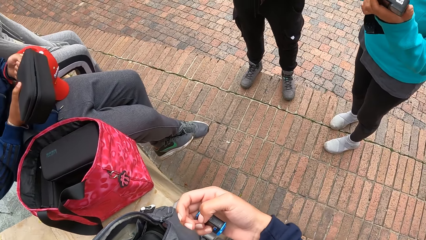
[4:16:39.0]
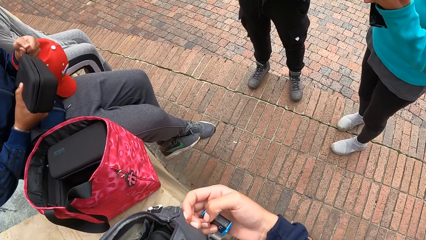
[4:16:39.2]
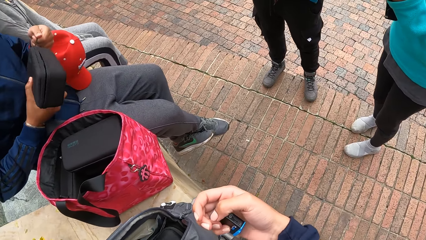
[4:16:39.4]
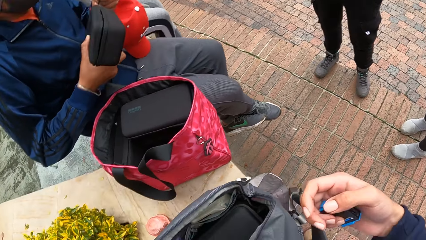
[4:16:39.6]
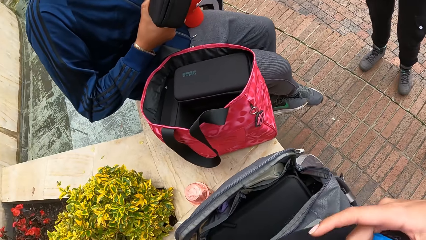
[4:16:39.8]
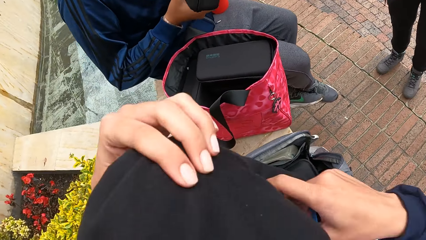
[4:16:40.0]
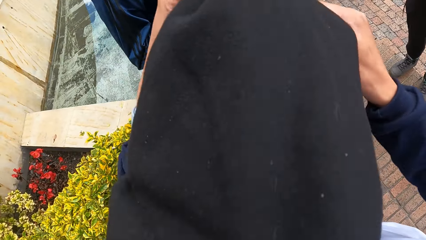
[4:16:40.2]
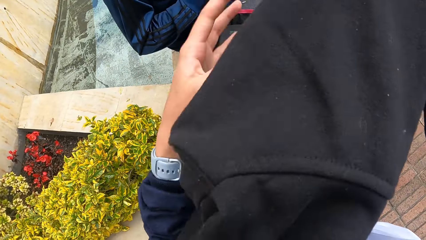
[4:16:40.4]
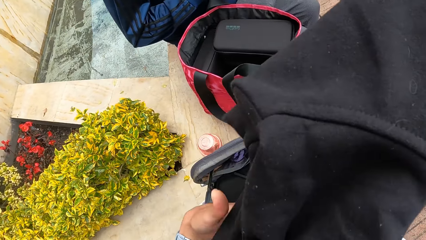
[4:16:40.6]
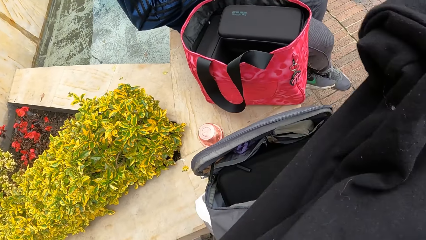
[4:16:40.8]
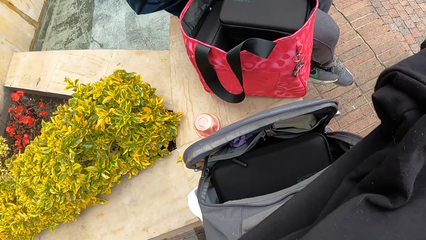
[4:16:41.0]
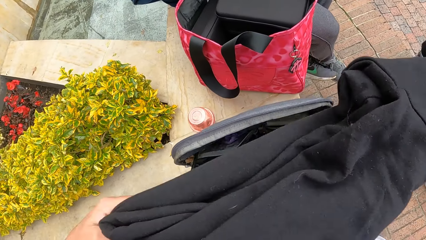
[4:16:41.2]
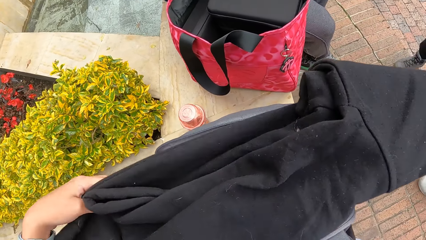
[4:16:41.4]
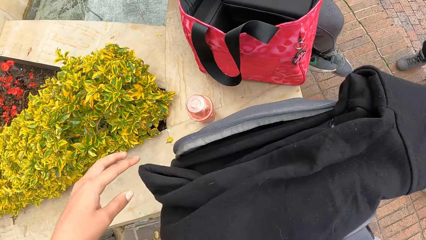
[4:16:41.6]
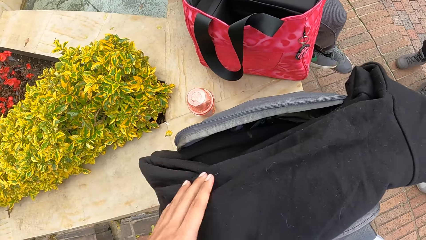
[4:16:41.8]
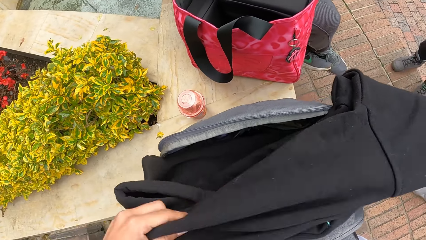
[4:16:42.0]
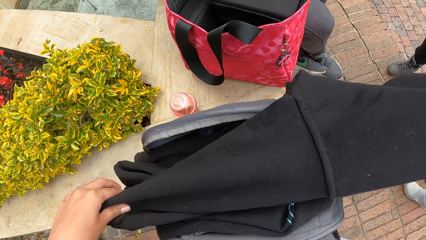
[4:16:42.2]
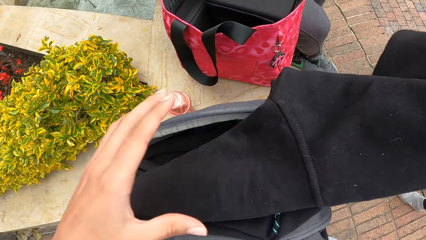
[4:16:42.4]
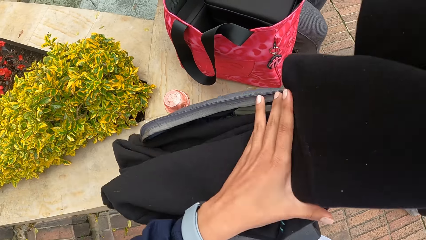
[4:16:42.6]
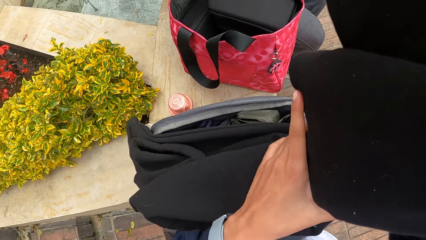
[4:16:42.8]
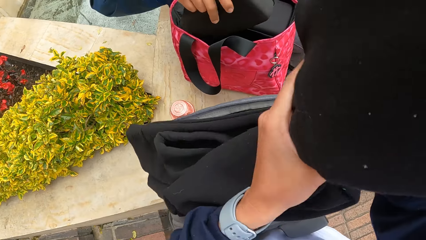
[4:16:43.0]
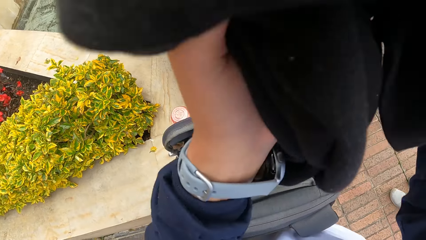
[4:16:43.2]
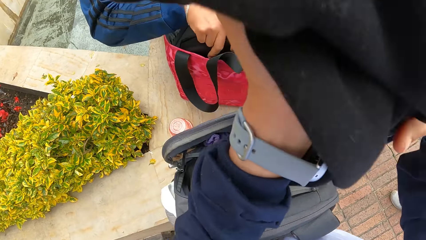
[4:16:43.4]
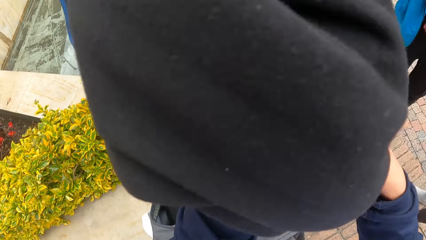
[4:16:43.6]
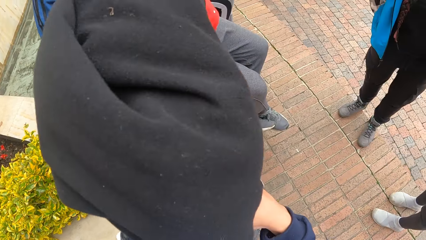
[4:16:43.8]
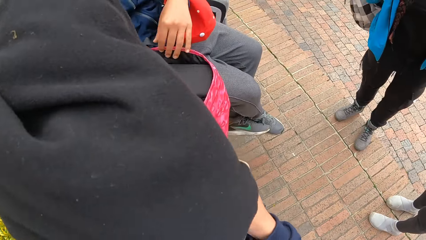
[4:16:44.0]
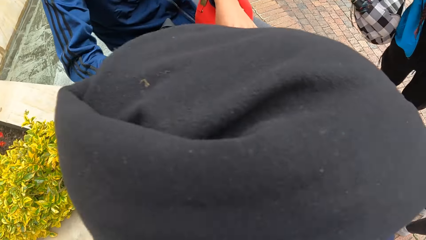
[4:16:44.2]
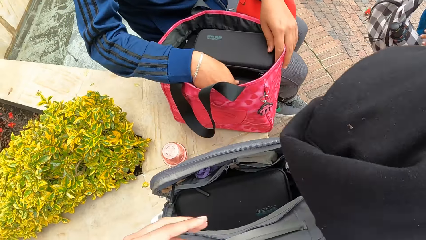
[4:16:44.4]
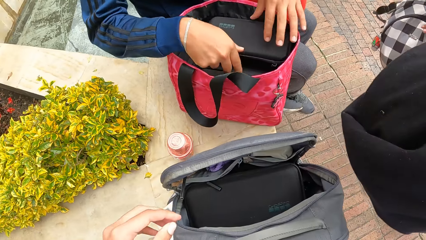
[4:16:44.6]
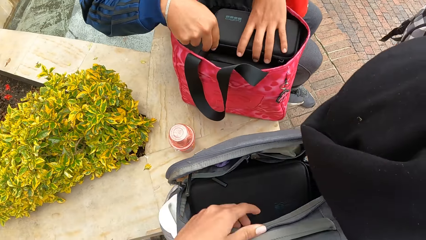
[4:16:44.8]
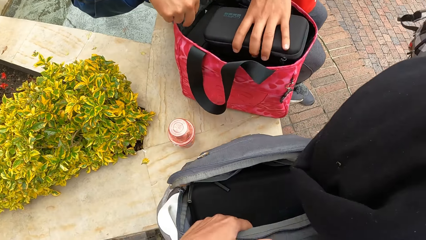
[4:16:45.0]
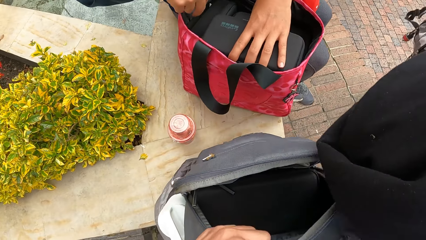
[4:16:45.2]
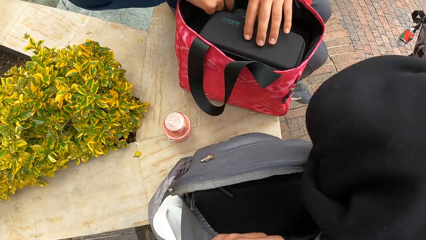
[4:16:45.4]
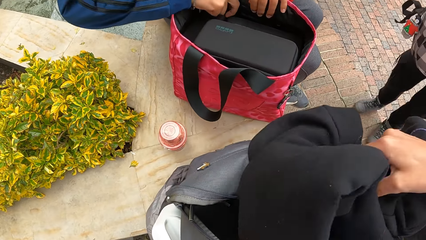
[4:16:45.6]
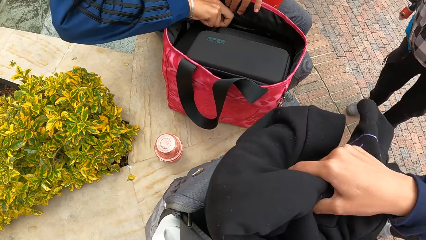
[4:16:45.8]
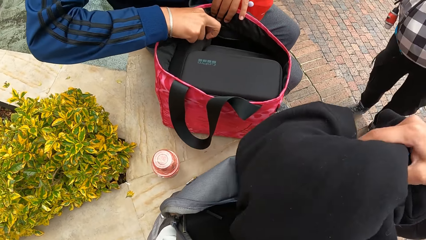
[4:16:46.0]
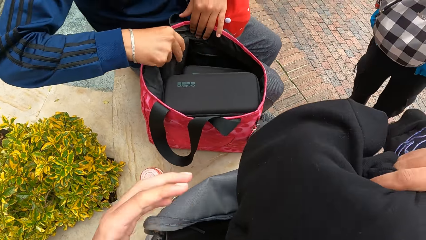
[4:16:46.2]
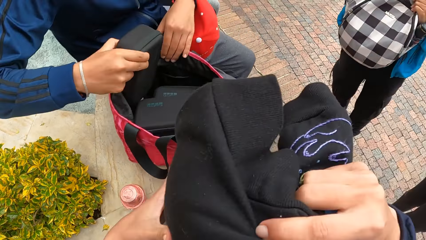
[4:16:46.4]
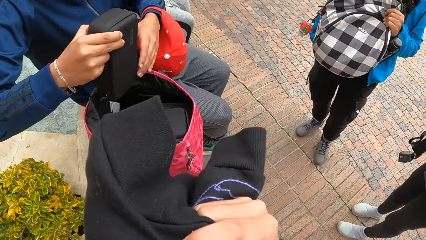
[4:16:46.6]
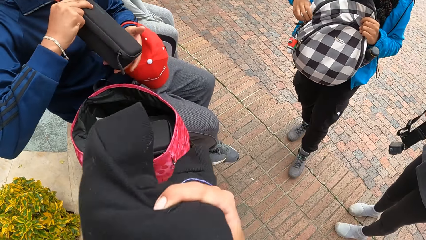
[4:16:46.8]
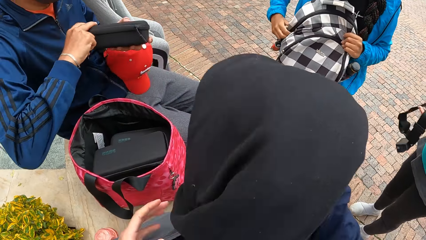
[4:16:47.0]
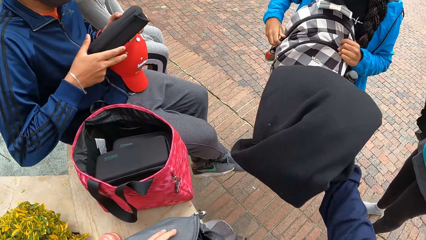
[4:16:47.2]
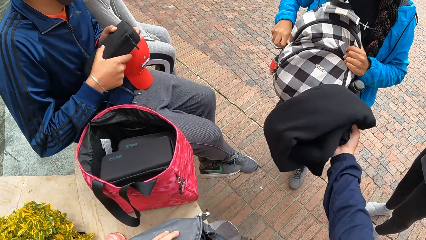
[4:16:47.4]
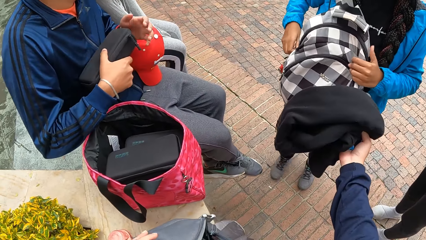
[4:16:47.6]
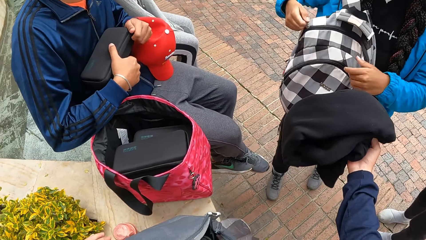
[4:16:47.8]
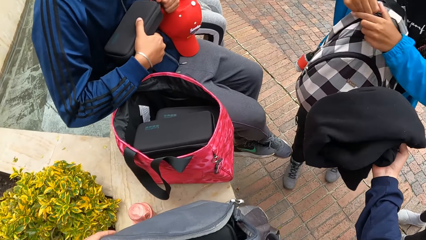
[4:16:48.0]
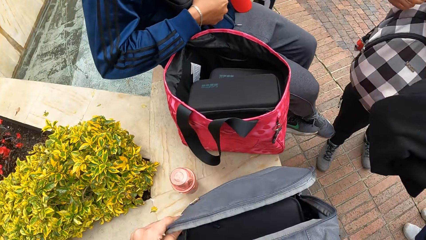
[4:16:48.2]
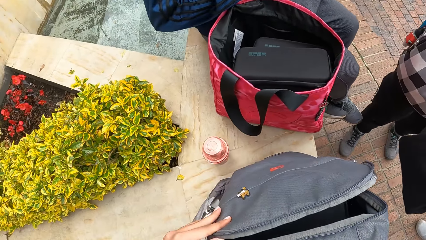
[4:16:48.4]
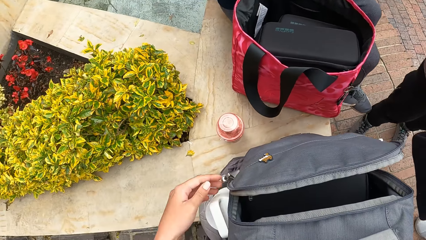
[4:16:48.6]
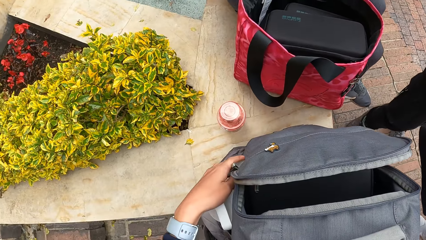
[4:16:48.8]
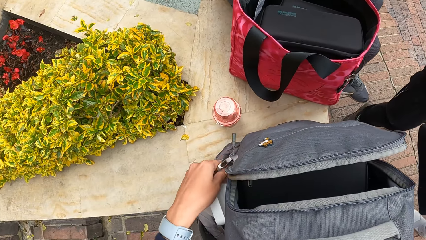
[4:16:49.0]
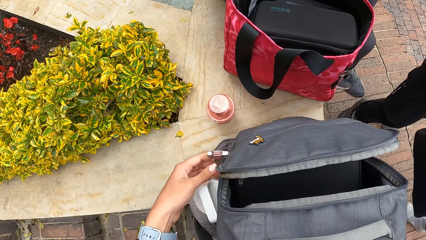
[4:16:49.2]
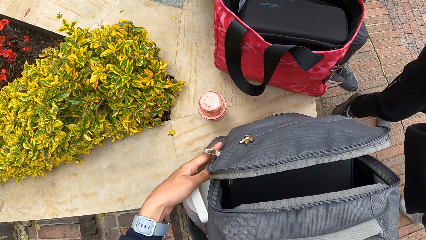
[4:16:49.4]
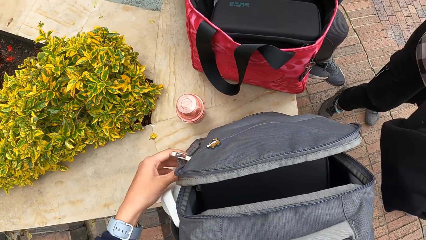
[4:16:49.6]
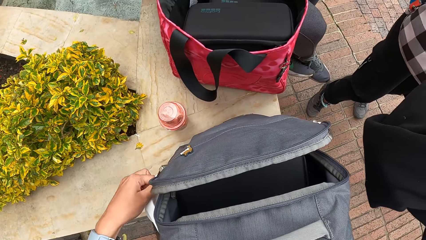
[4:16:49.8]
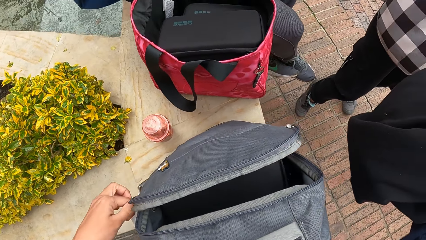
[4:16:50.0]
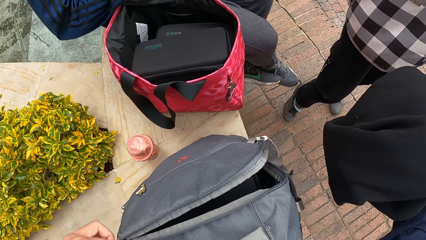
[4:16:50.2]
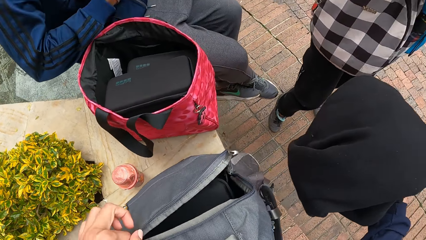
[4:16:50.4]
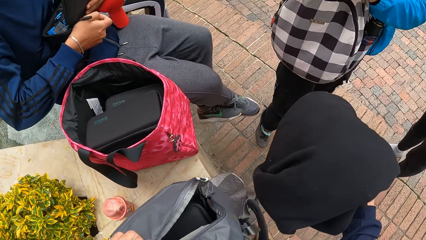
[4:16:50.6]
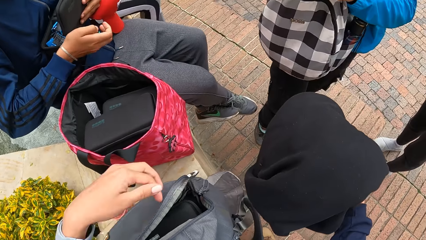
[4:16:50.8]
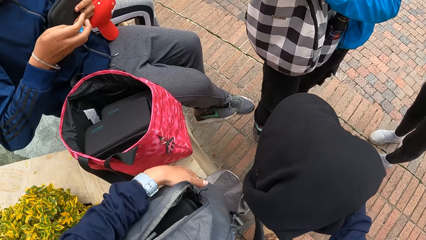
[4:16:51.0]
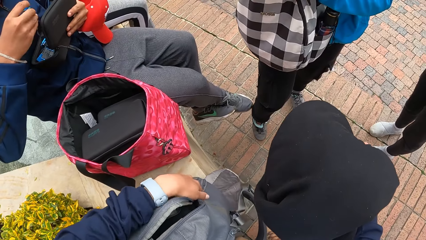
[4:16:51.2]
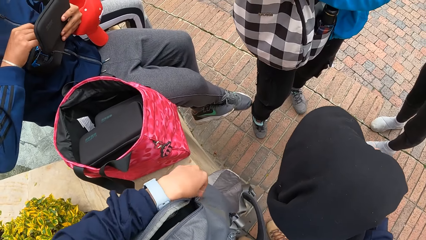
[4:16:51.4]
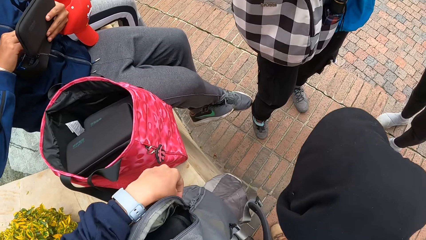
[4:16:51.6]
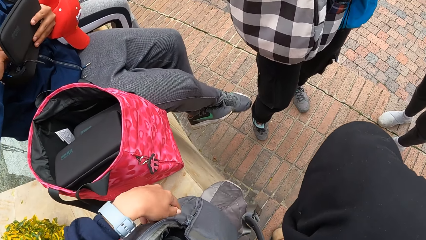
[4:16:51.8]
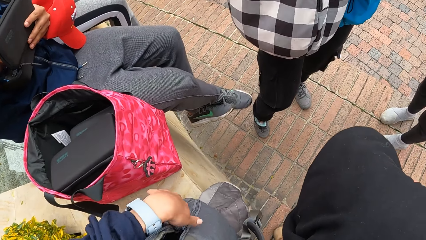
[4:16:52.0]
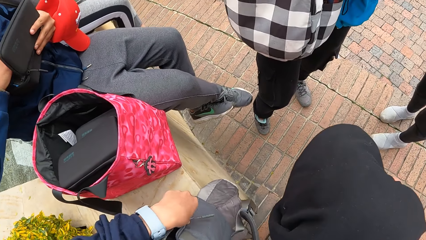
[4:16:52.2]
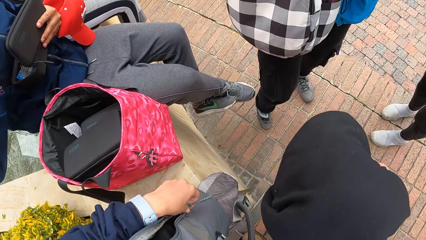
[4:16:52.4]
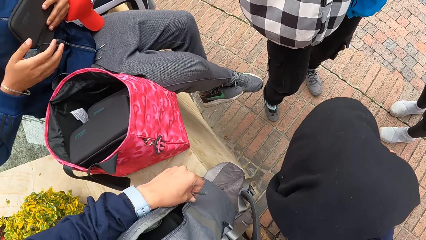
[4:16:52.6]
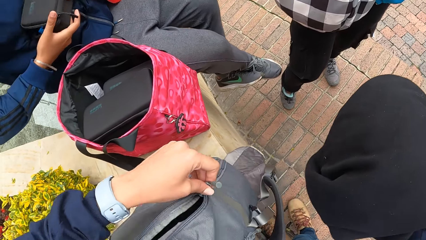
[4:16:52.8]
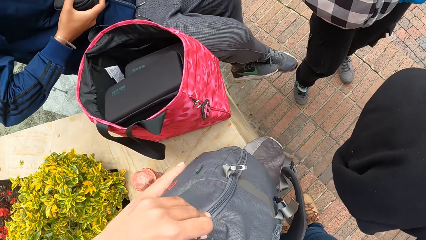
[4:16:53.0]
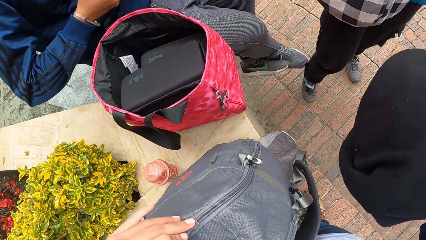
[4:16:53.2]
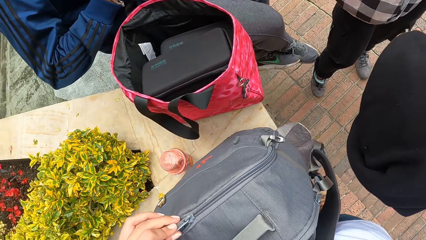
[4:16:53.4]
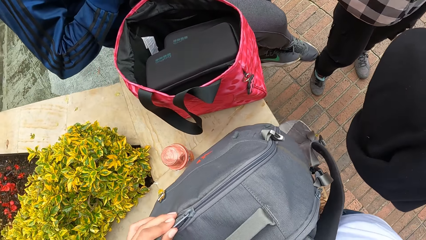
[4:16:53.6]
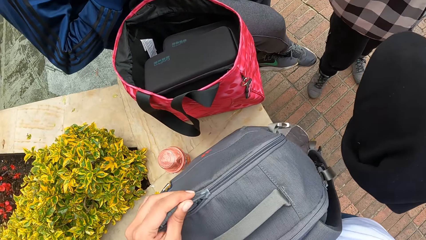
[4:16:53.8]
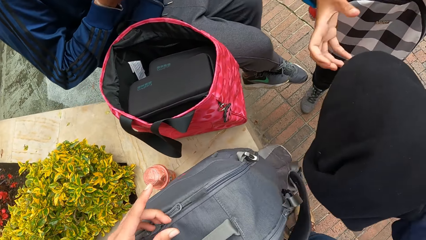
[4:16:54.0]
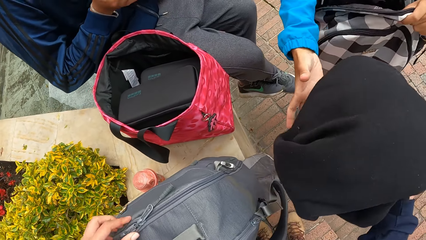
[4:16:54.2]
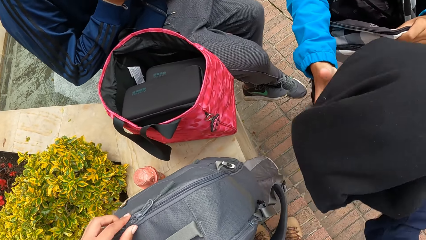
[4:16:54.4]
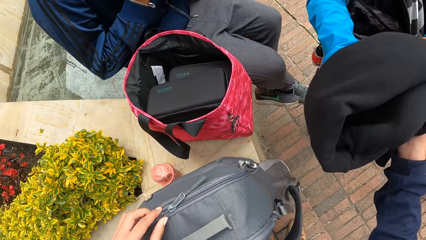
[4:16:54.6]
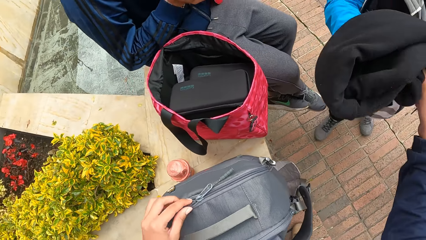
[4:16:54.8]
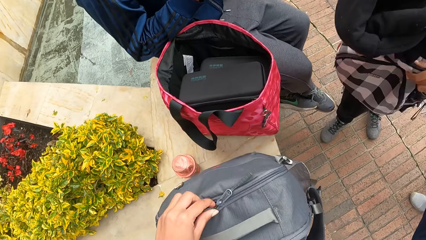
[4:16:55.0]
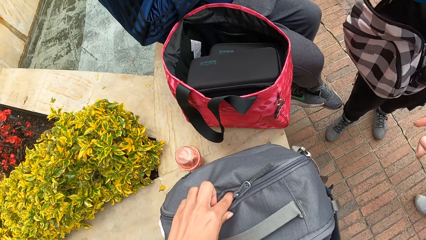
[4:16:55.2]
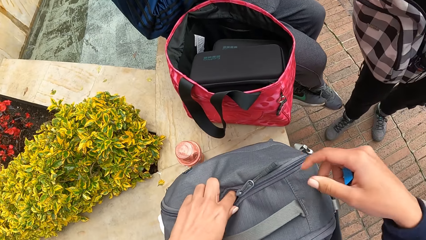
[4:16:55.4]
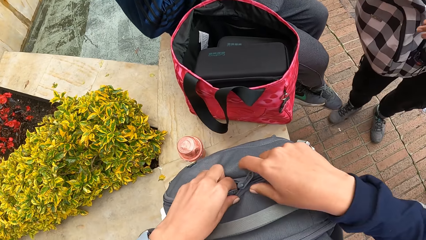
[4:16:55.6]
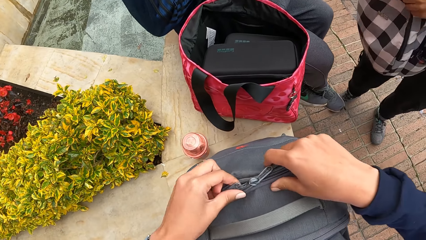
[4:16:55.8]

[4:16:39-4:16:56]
A man zips the camera box in his right hand with his left hand. The camera wearer folds the hoodie with her hands. She places the sweater inside the bag. The man drops the camera box in his right hand in the carrier bag. A woman removes a bag from her shoulders. The man moves the camera box in the carrier bag with his left hand. The camera wearer holds the grey bag on the concrete with her left hand. Another man picks up a camera bag from the pink bag on the concrete with his right hand. The other man passes the camera bag from his right hand to his left hand. The camera wearer stretches the cardigan in her right hand towards another woman. The other man passes the camera bag from his left hand to his right hand. The other woman unzips a bag on her right shoulder with her right hand. The other man unzips the camera bag with his left hand. The camera wearer zips the grey bag on the concrete with her left hand. The other woman takes the cardigan from the camera wearer's right hand with her right hand.
